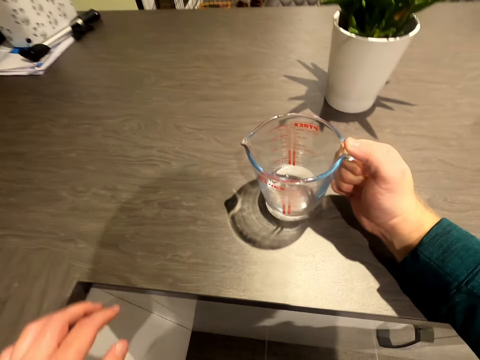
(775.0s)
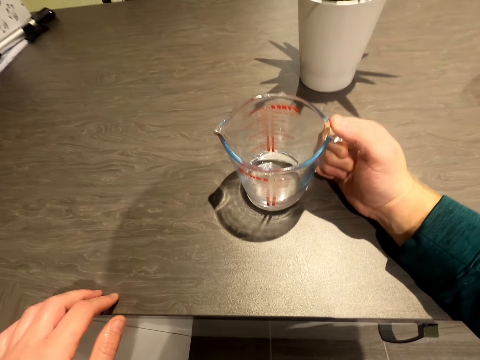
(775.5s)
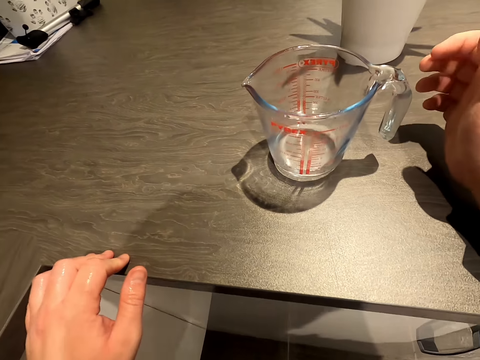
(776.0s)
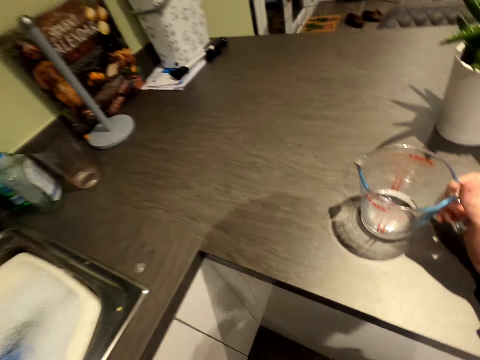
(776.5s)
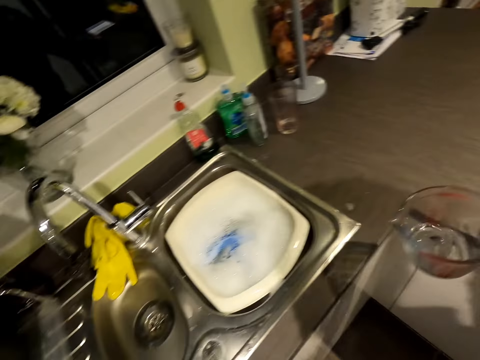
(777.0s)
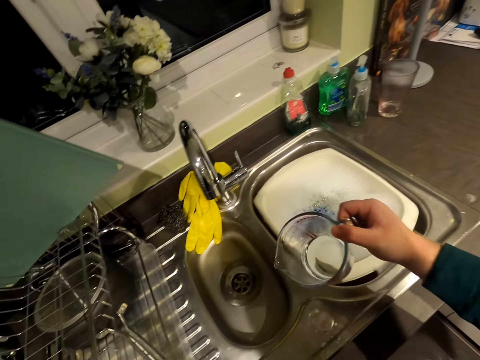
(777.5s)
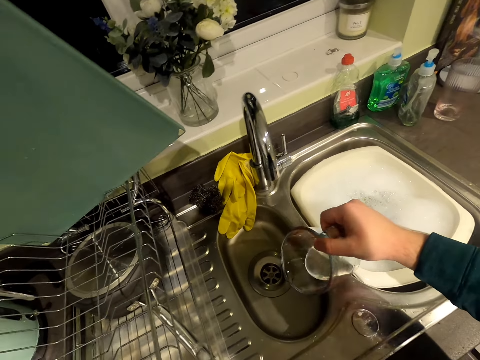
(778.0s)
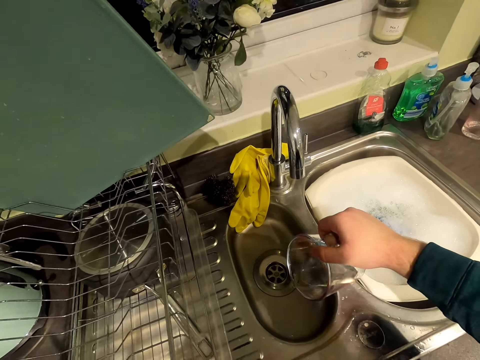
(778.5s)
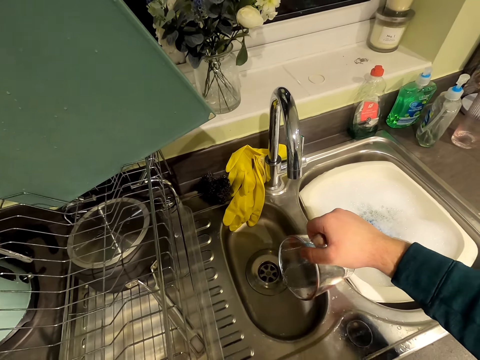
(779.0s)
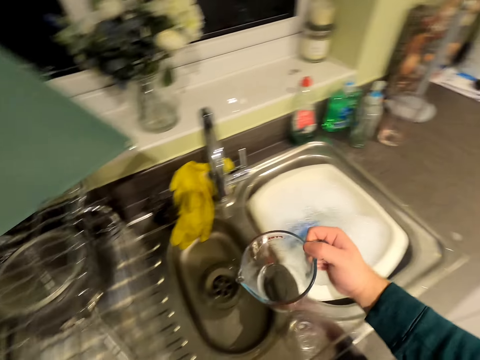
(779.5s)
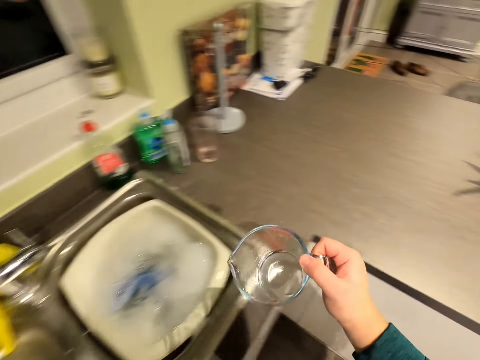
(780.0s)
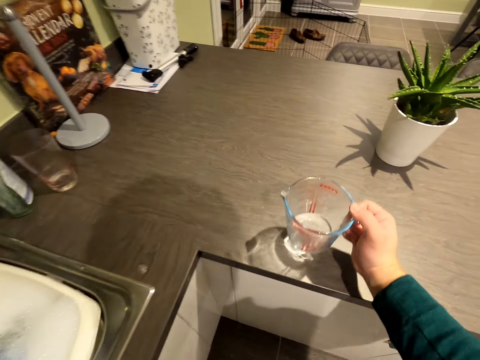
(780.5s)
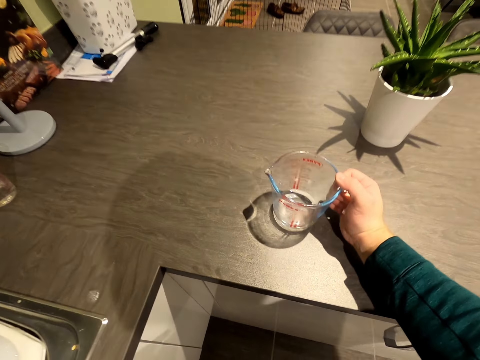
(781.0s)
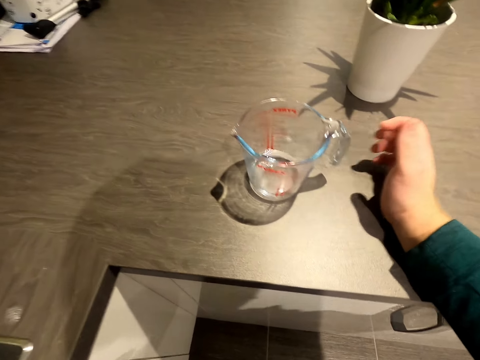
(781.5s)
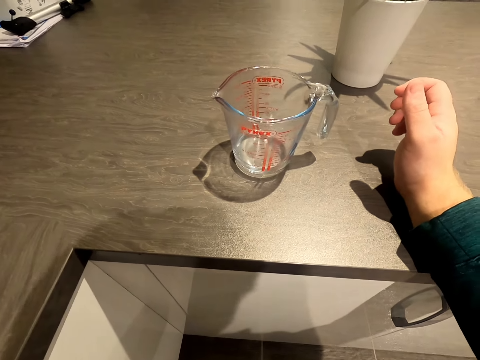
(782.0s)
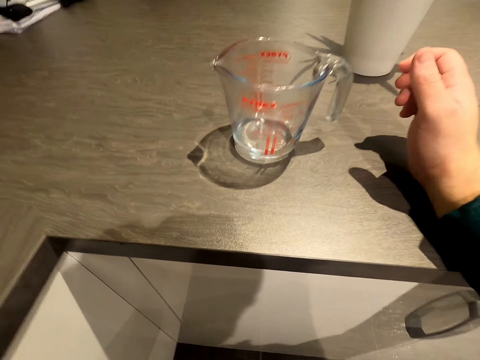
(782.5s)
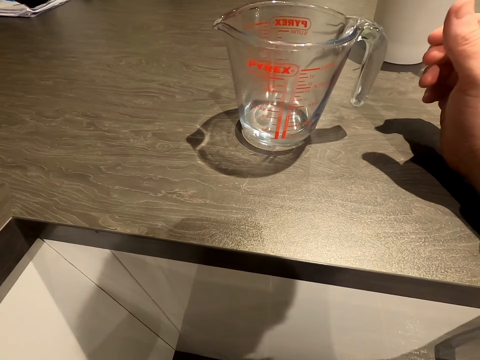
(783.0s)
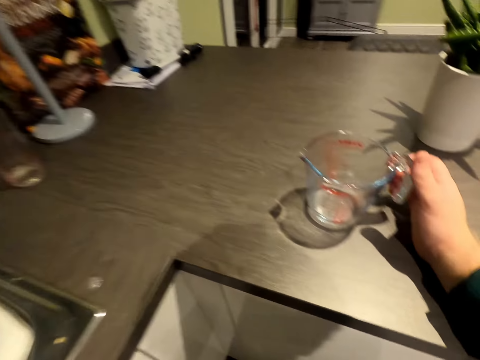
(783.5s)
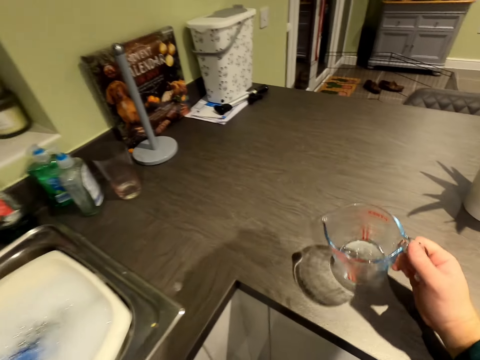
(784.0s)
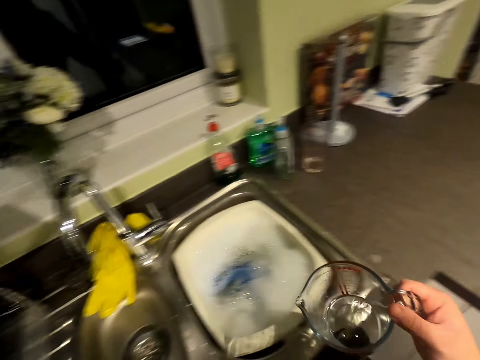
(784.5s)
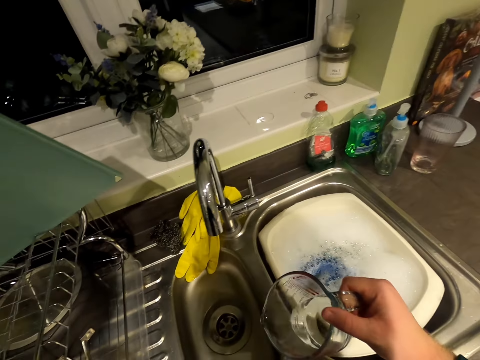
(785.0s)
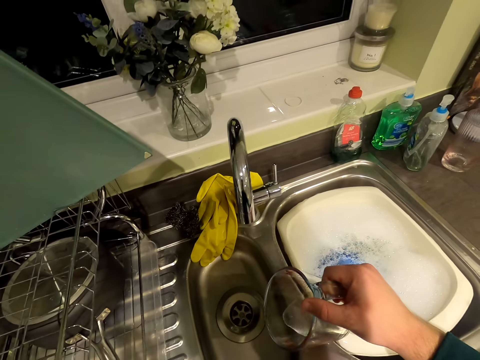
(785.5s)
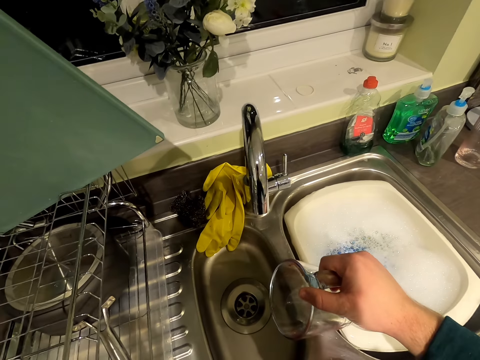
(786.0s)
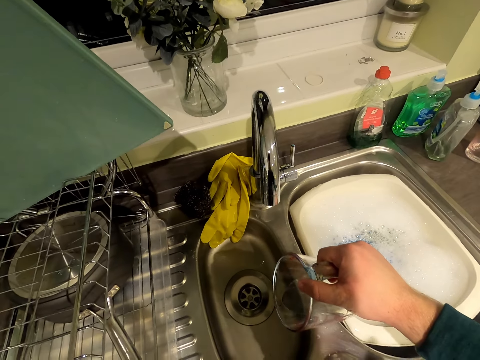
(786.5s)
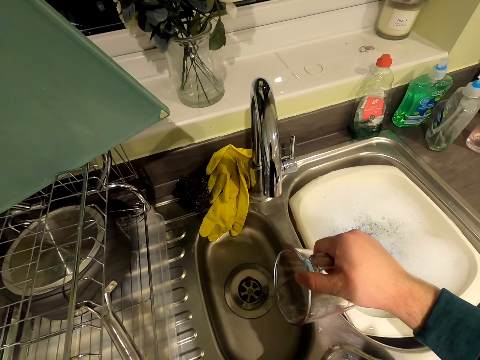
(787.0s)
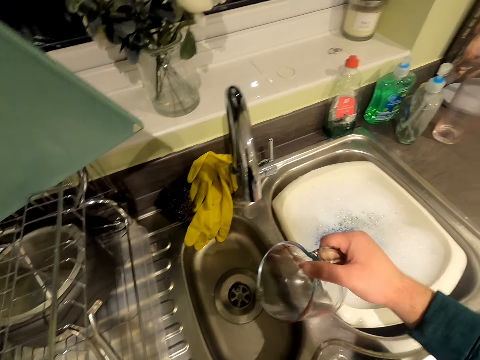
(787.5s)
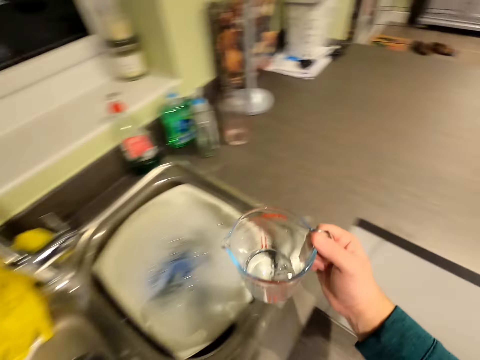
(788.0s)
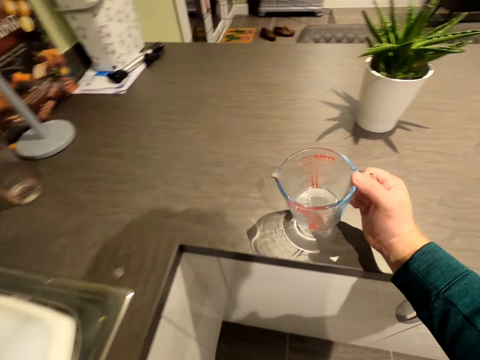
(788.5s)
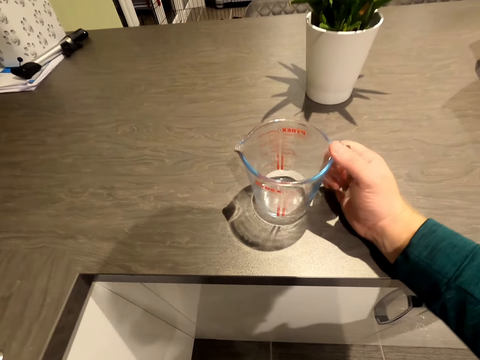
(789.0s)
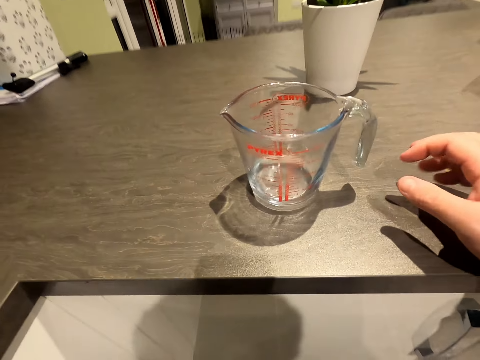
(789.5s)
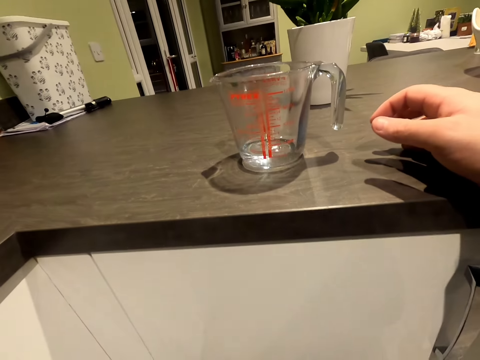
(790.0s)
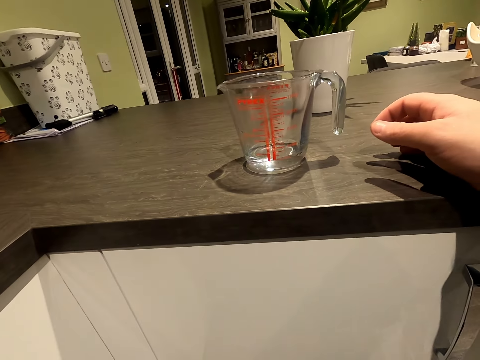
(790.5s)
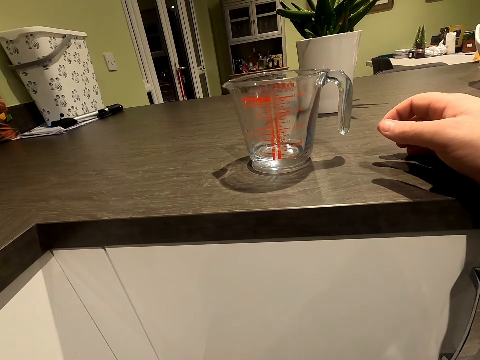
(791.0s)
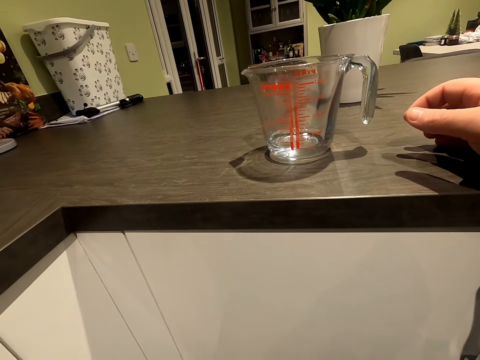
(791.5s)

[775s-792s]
The camera wearer places the measuring cup or jug on the cabinet top. They pick the measuring cup. They pour water in the sink. They place the measuring cup on the cabinet top. They look at the measured water. They pick the measuring cup. They pour water in the sink. They carry the measuring jug. They place the measuring cup on the cabinet top. They look at the measured water.

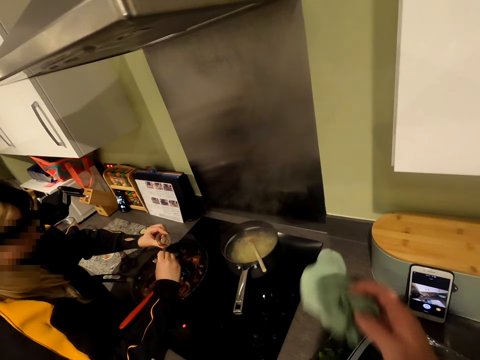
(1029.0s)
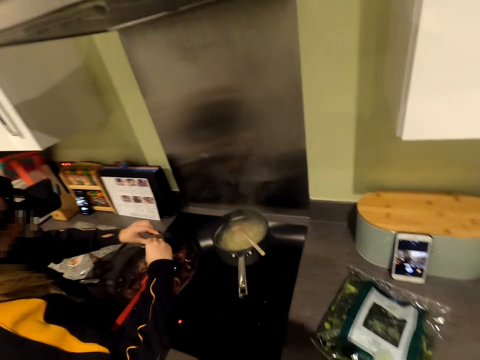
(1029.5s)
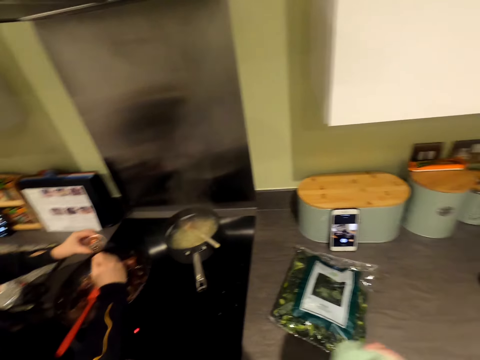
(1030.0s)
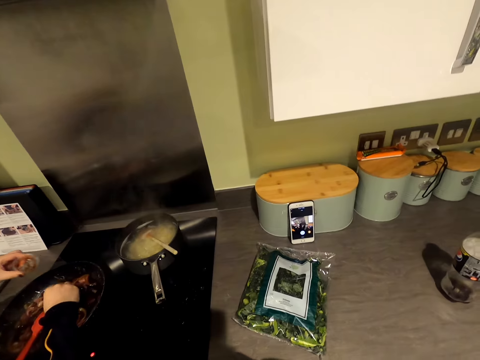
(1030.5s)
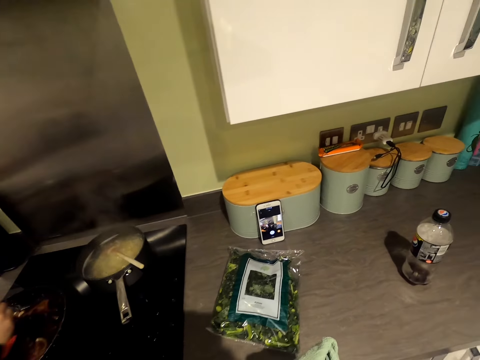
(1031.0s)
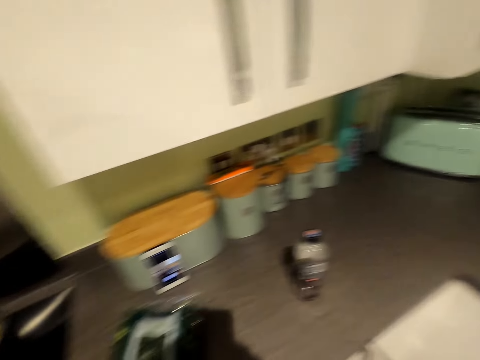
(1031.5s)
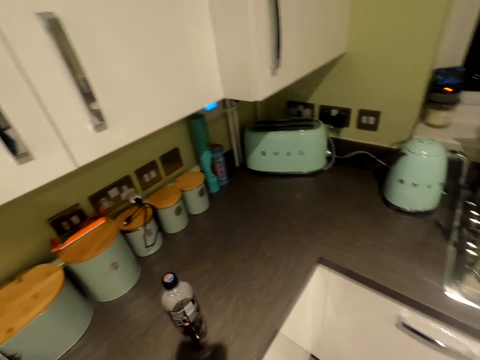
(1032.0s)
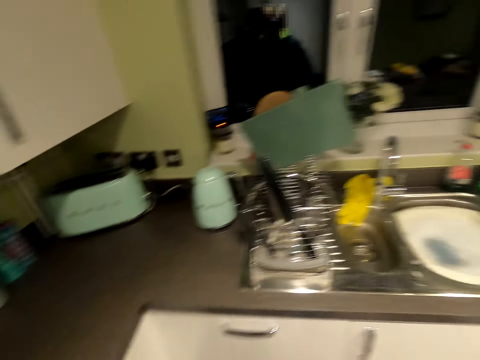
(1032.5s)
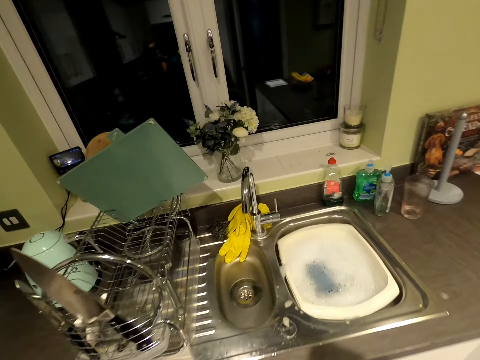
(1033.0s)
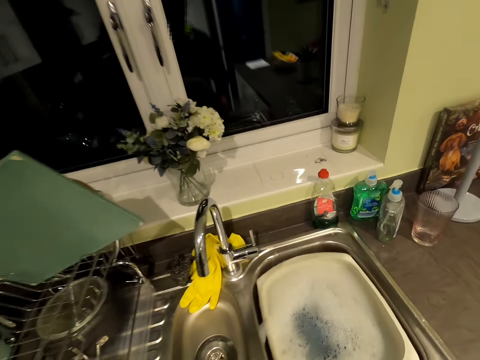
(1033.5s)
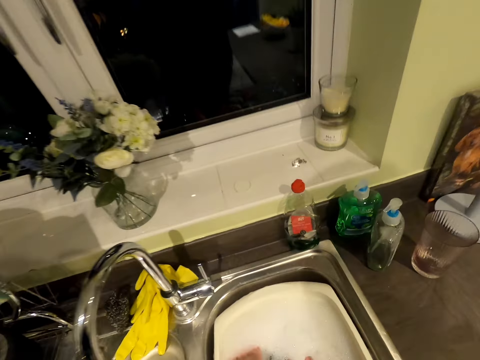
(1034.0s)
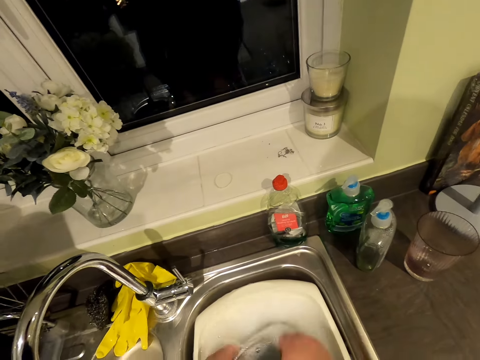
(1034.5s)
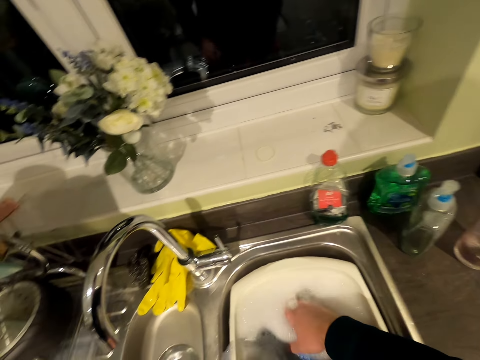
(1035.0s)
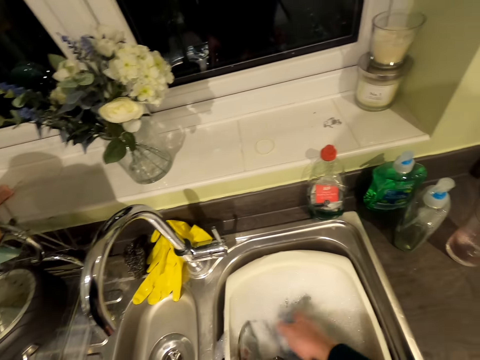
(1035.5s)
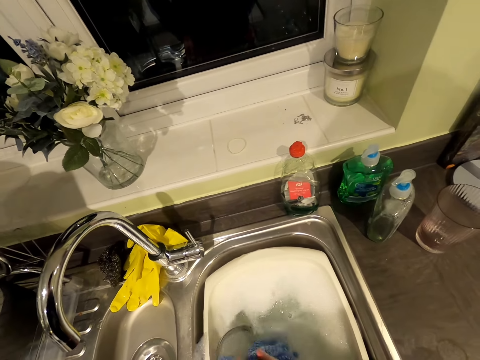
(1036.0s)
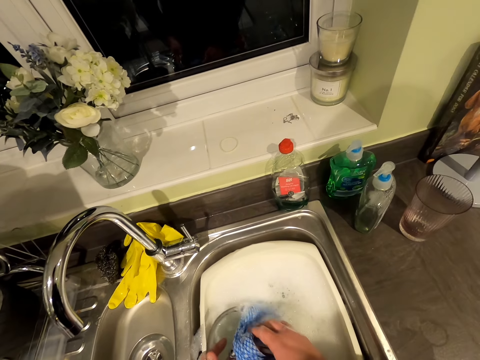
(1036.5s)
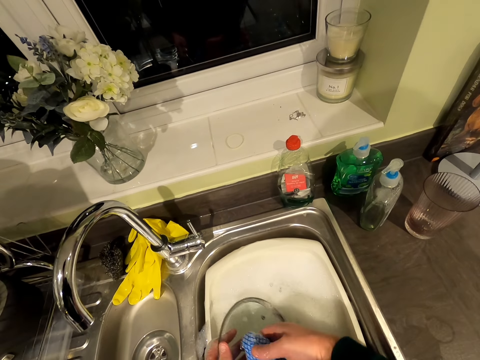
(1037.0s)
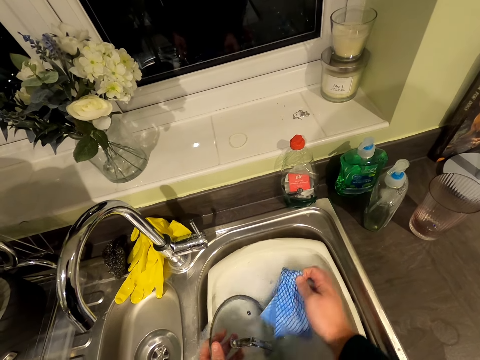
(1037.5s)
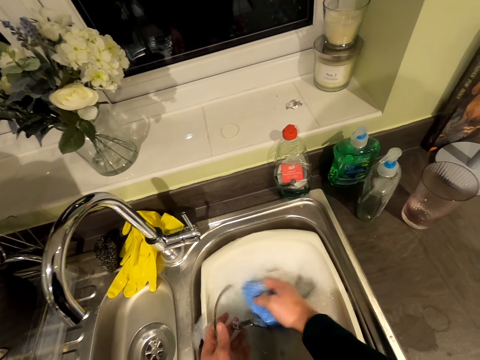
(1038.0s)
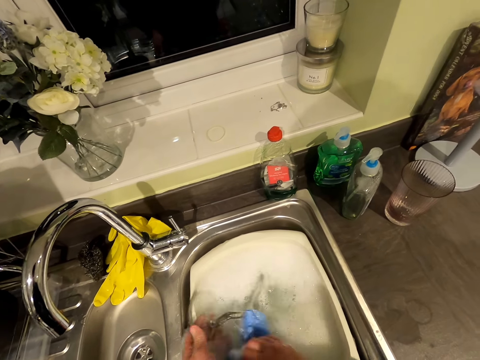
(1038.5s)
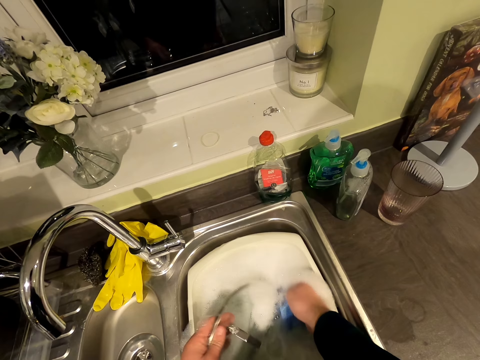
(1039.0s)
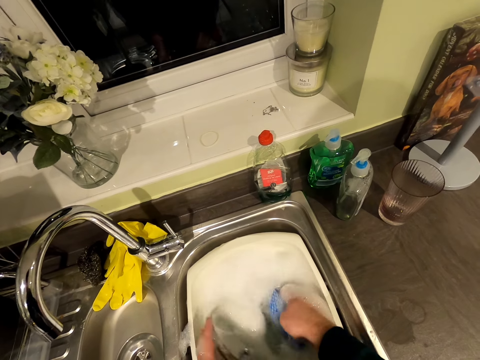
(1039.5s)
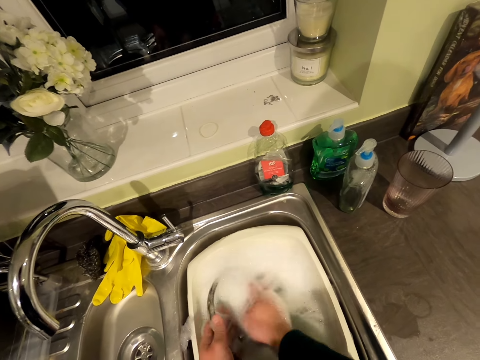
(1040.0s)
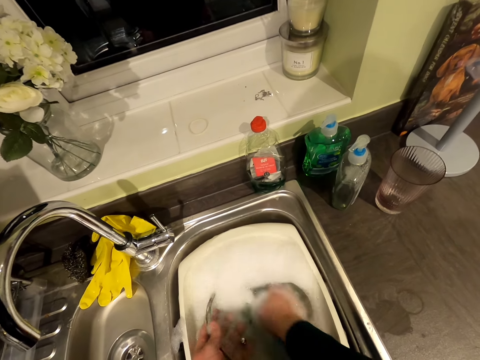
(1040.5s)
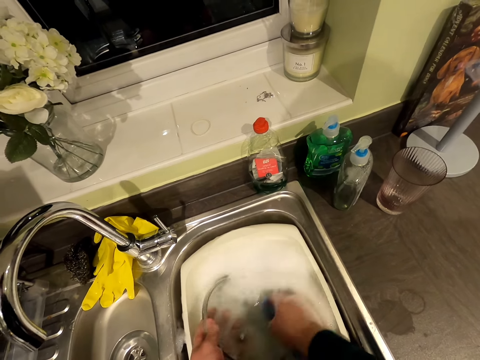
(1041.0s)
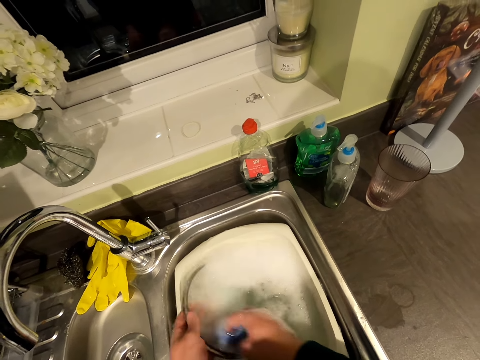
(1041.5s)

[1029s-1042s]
The camera wearer dries hands with a napkin towel. A person stirs food with a cooking spoon. The camera wearer walks across the kitchen. They pick a hand towel in the sink water. They wash the lid in the sink water.
